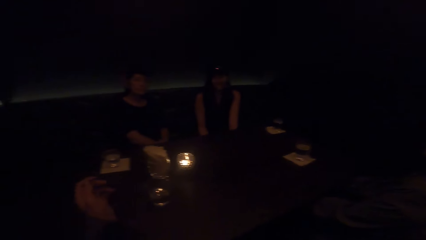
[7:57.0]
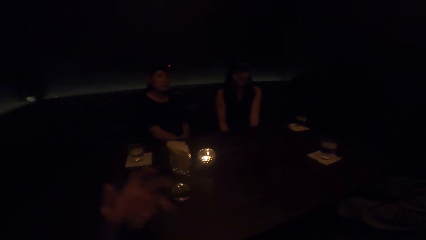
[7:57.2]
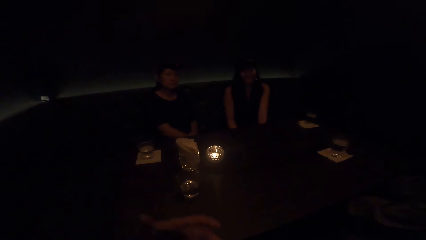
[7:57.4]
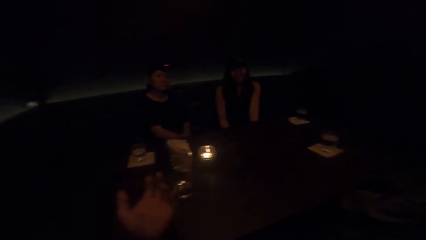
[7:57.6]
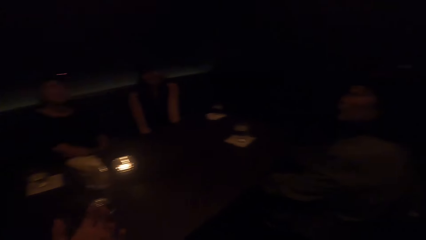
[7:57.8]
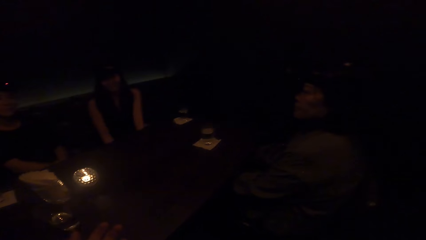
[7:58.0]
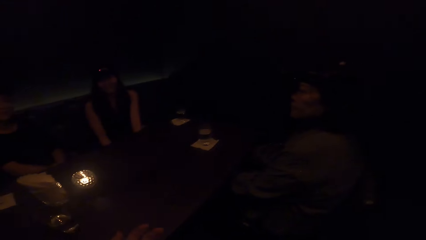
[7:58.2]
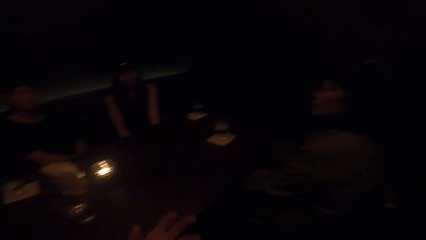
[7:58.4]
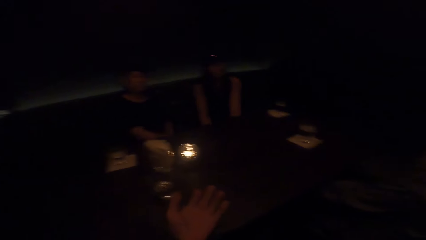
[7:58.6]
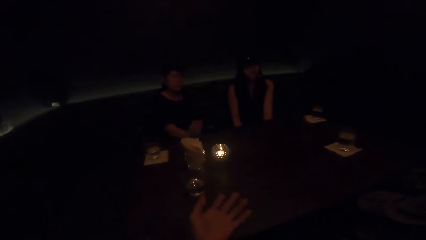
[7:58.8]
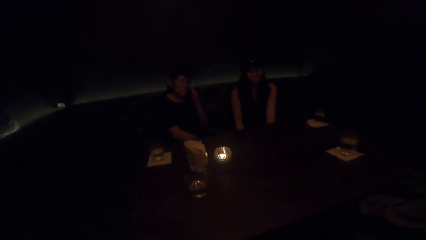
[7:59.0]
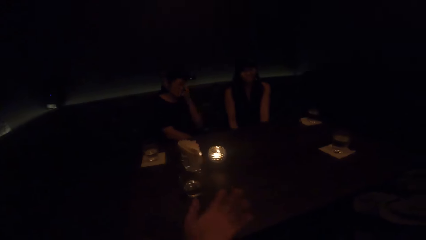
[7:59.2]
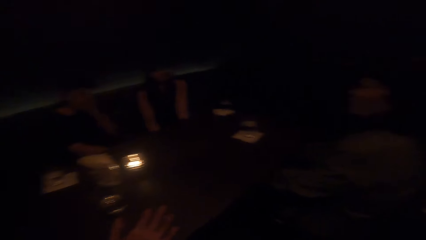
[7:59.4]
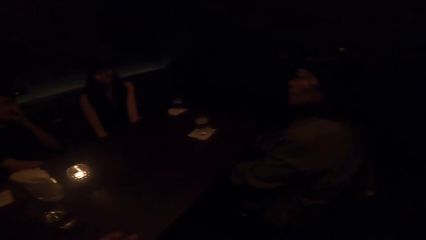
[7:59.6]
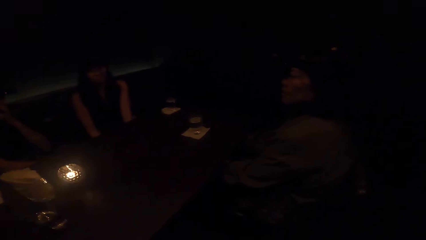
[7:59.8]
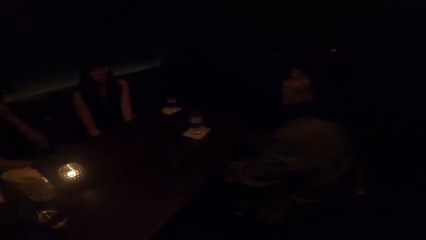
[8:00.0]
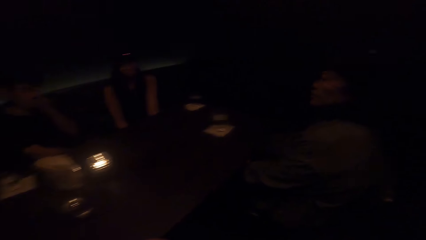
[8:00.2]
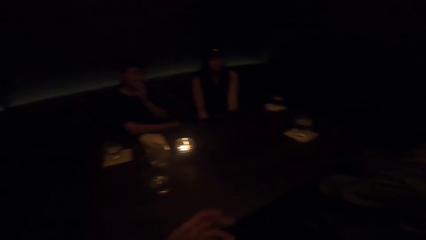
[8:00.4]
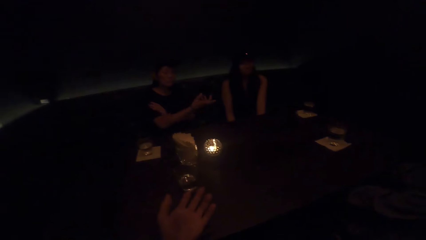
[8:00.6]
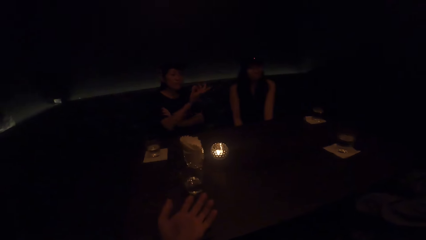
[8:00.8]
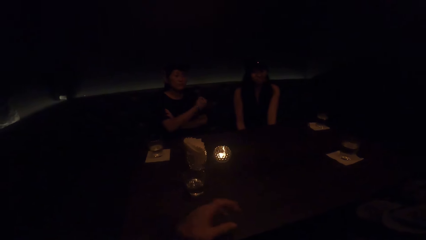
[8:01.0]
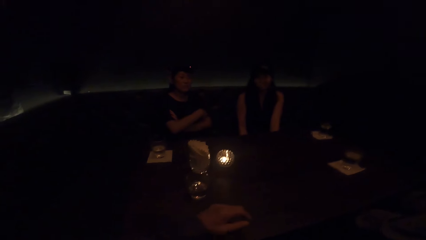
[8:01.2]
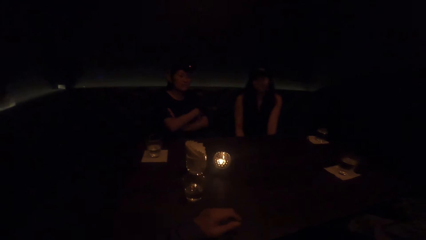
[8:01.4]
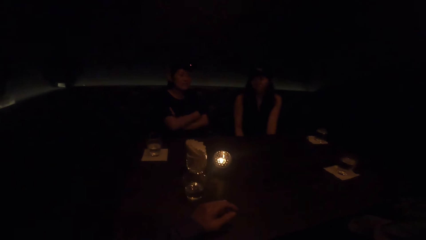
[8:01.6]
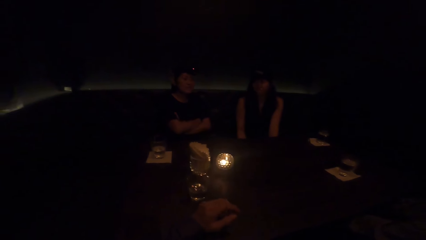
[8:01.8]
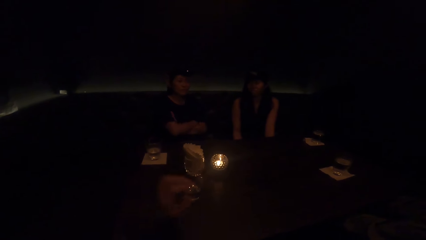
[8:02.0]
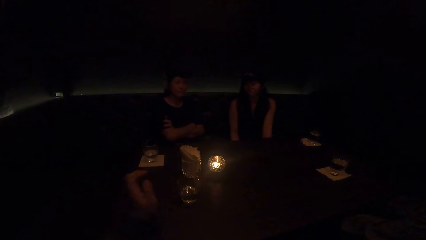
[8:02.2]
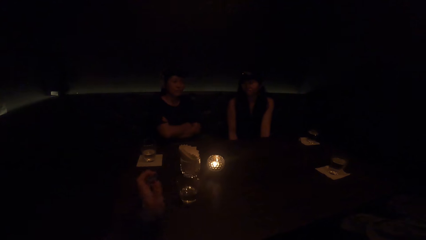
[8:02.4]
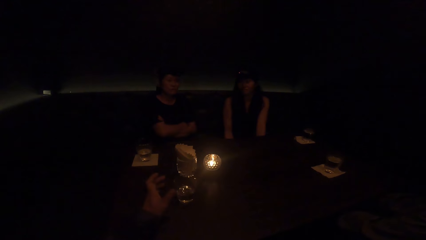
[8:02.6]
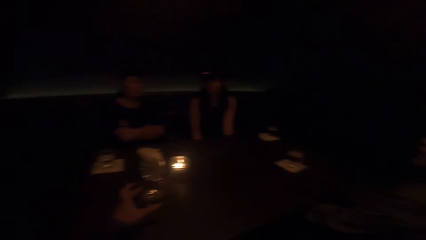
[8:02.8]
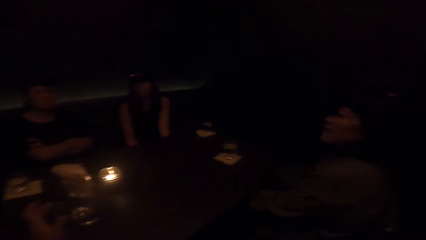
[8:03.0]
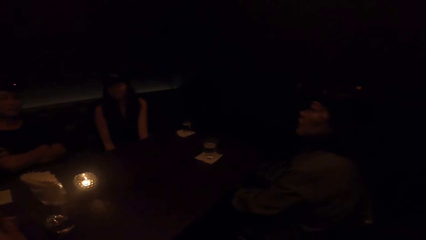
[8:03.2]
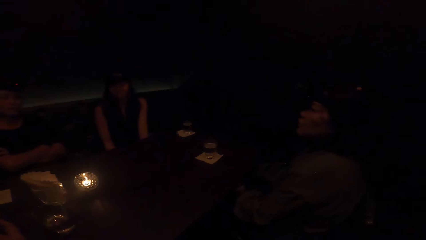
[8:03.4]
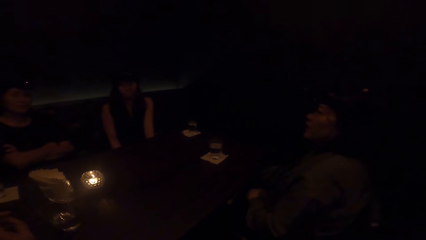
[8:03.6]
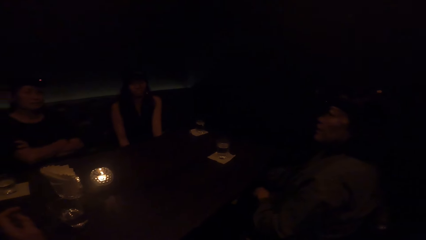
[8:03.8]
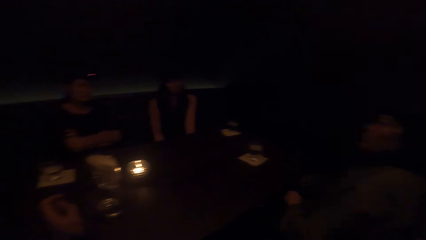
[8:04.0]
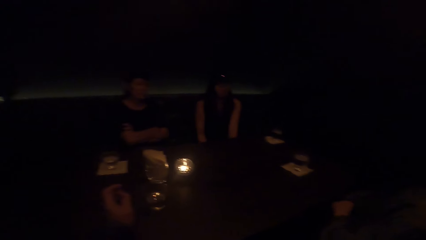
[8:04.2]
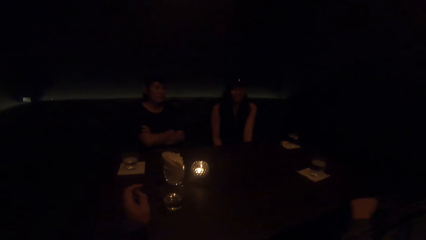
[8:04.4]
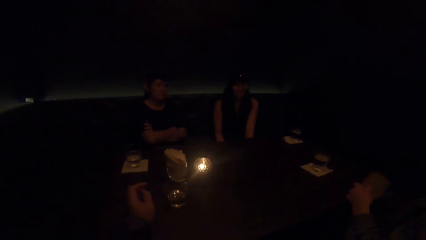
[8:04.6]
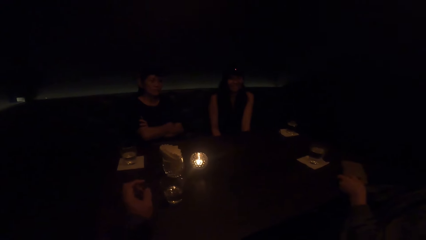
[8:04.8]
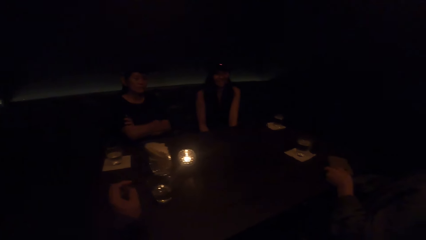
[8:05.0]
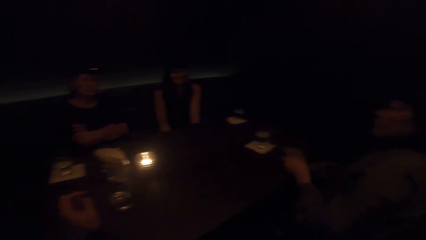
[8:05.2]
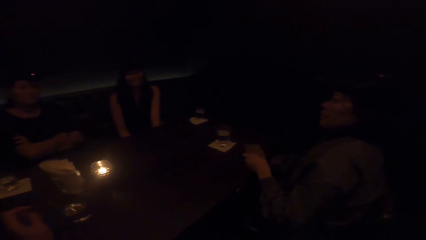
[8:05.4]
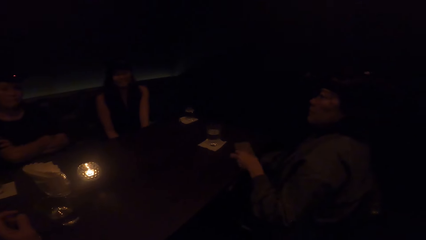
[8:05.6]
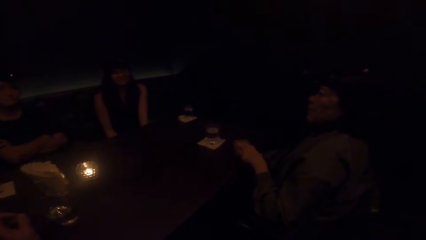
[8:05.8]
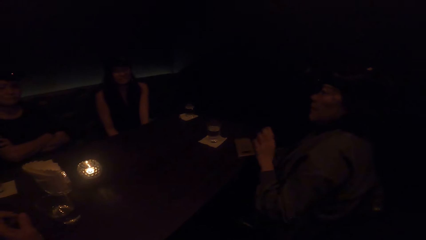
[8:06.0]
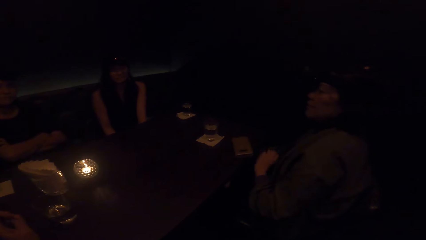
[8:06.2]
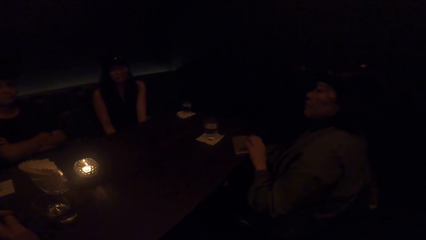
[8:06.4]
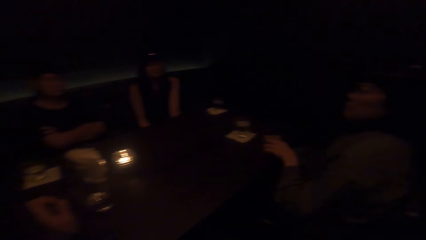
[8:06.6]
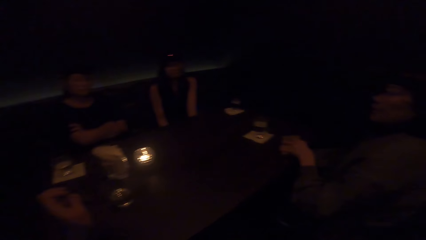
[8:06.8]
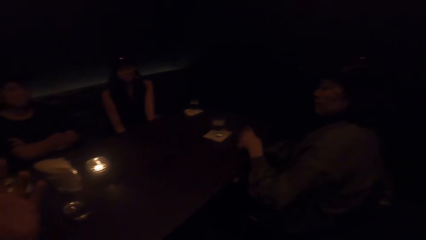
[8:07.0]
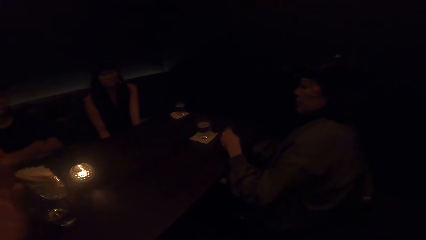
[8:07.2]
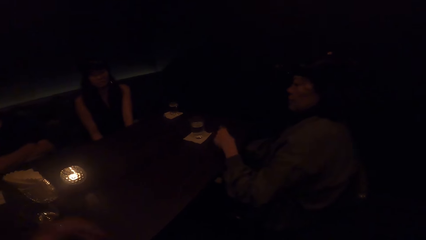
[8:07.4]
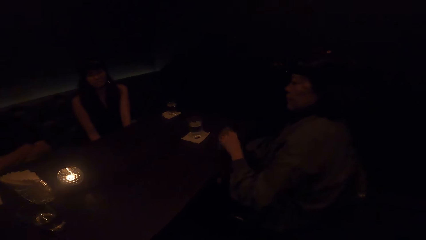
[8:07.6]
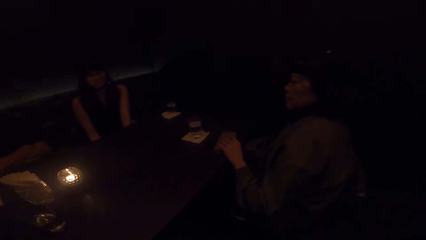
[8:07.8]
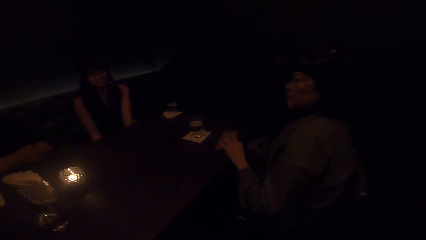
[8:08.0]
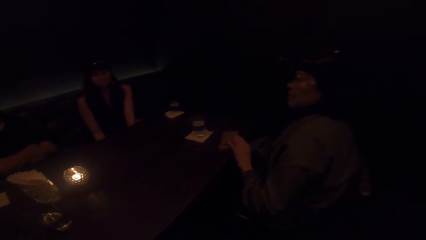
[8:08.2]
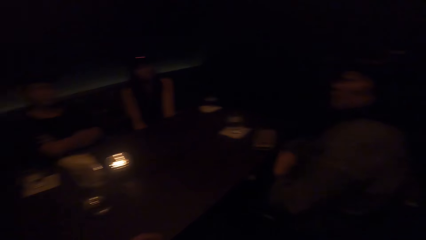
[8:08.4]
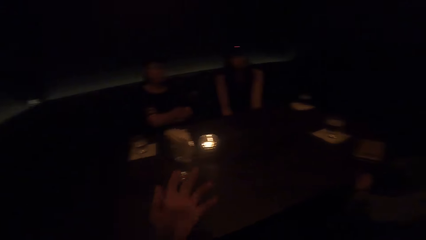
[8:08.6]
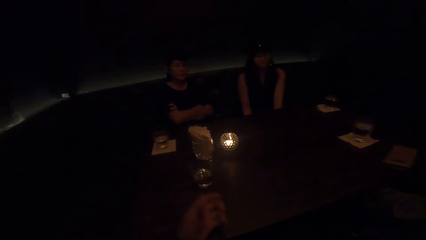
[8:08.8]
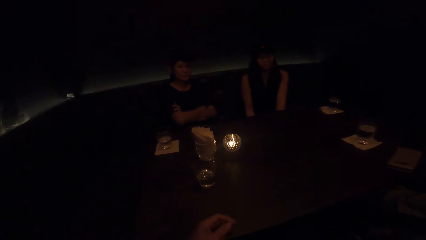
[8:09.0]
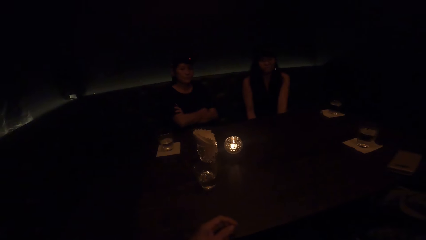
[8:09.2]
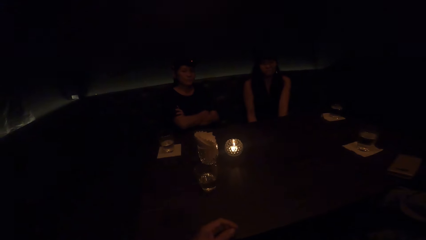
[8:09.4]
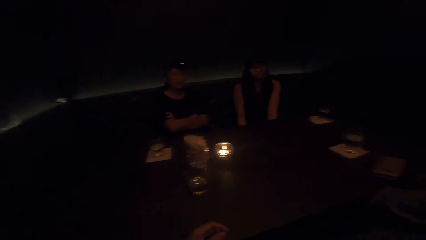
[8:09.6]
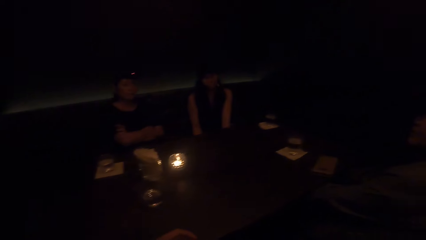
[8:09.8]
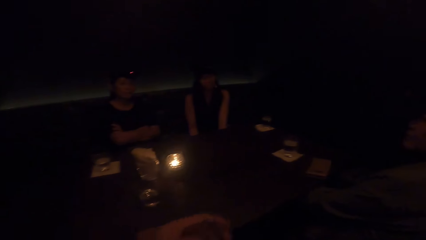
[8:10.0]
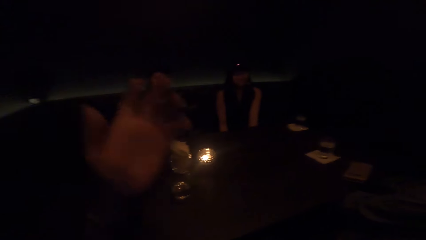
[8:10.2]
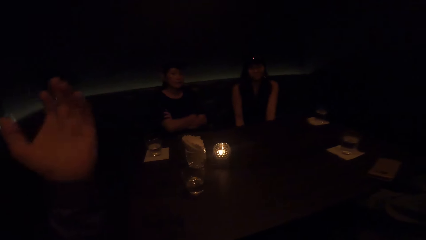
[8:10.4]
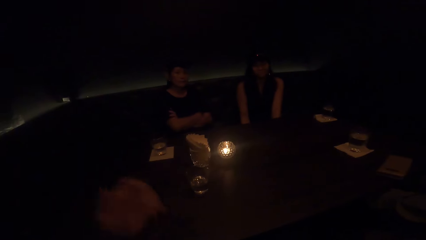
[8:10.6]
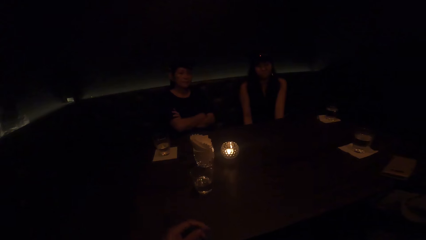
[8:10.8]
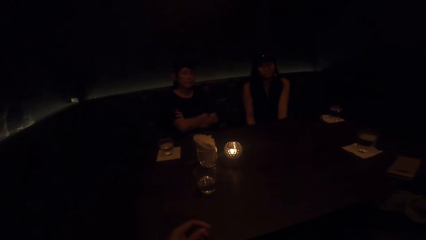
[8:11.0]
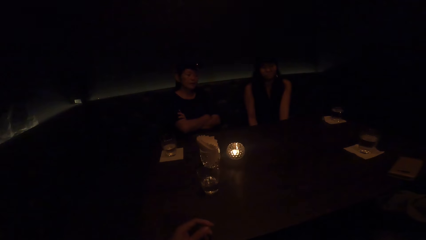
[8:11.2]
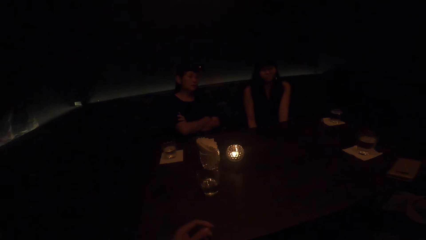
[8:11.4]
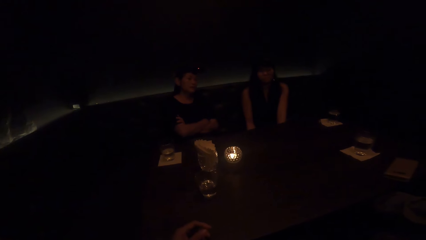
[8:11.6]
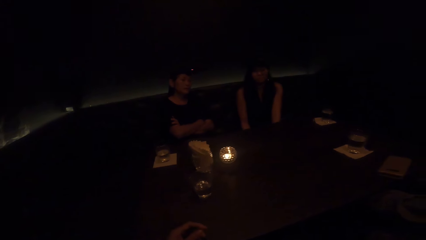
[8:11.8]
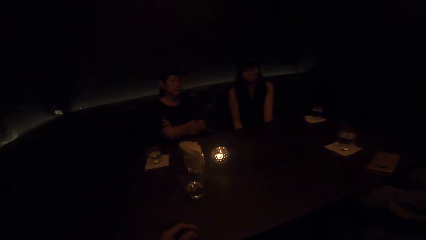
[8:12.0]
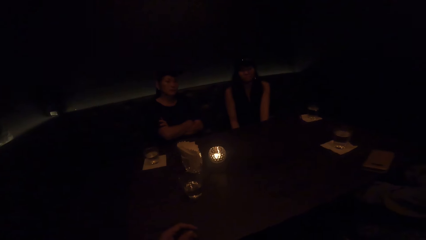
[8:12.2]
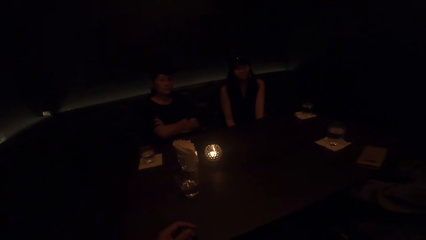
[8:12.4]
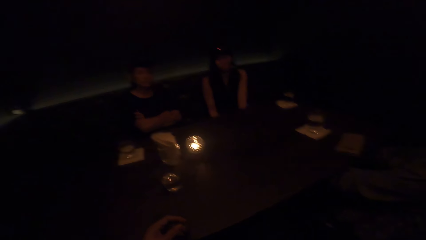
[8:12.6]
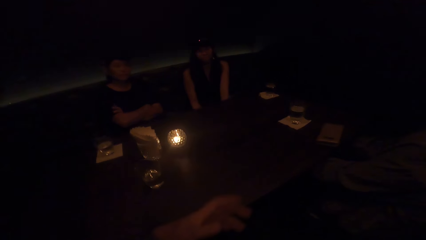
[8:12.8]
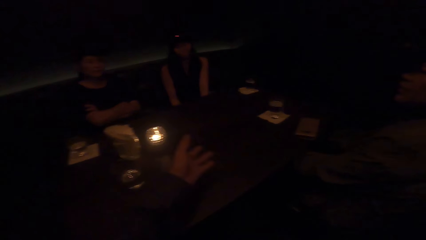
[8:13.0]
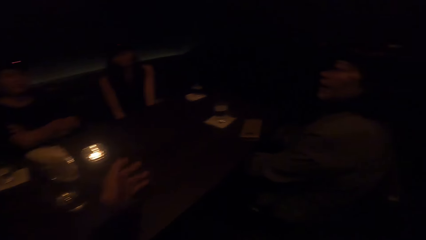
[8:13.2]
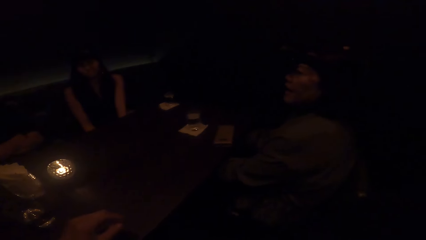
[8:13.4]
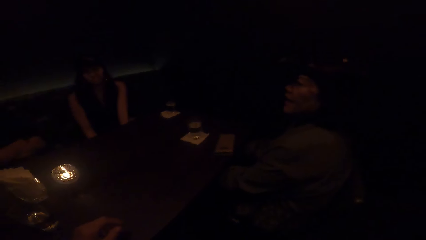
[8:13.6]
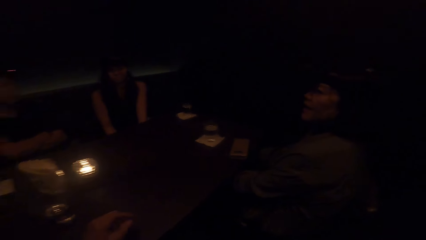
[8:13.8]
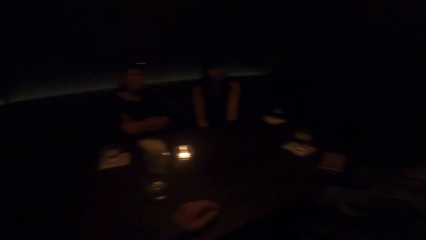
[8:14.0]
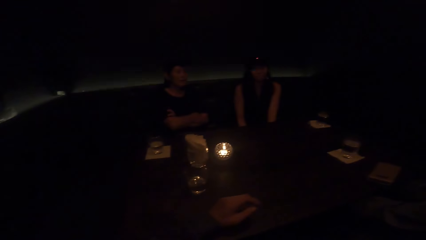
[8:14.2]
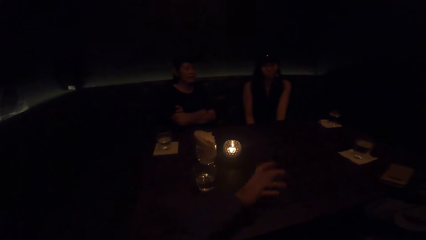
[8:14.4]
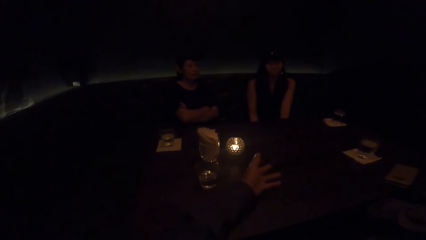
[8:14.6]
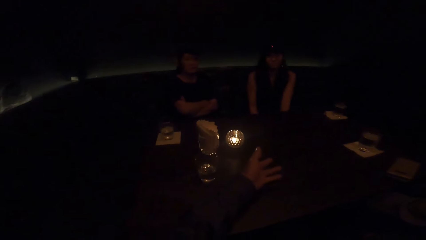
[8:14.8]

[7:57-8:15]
The camera wearer talks to three women. The first woman talks to the camera wearer and the other two women. The third woman talks to the camera wearer and the other two women. She places her phone on the table and talks to the camera wearer and the other two women. The camera wearer talks to the three women. The first woman talks to the camera wearer and the other two women. The third woman talks to the camera wearer and the other two women.
